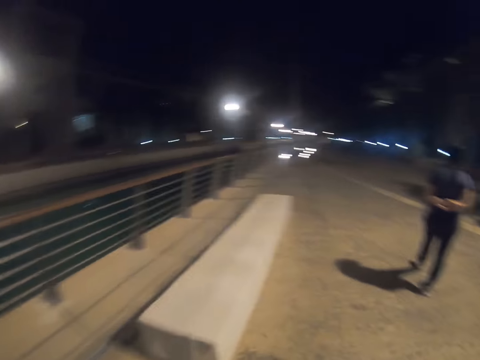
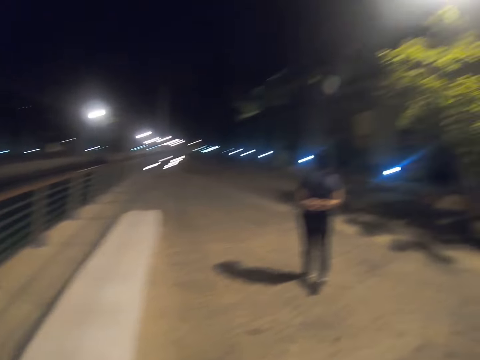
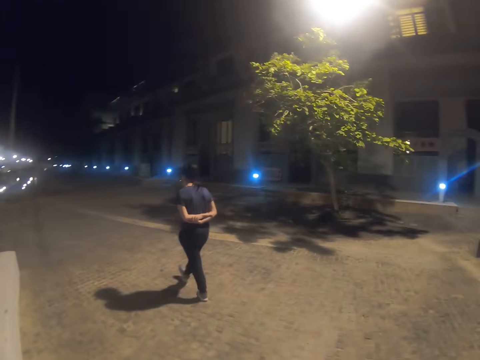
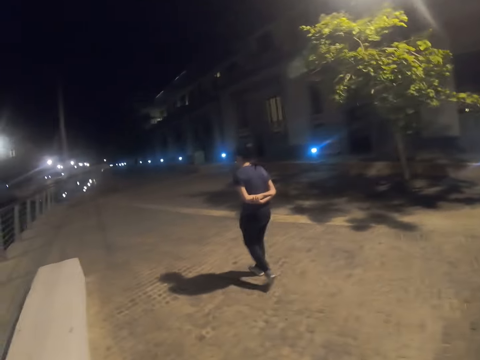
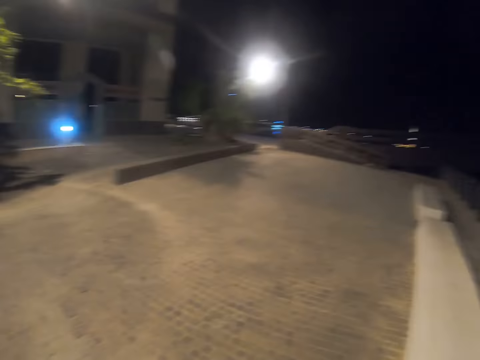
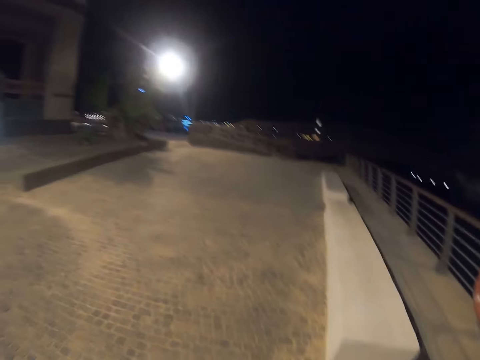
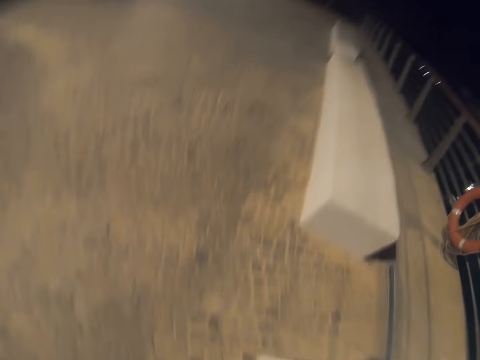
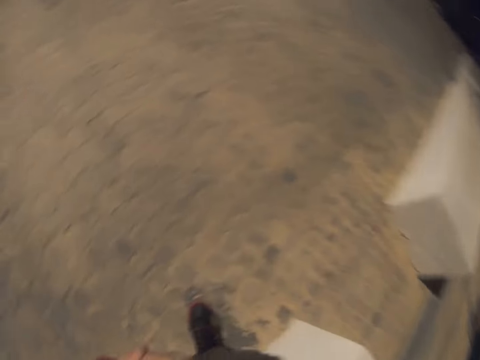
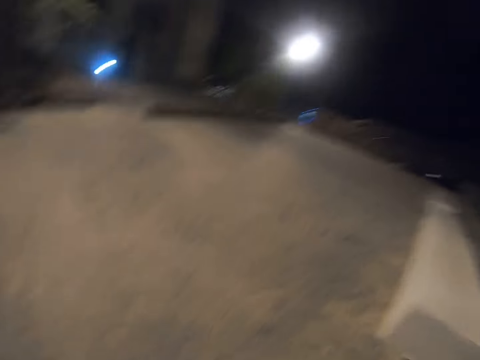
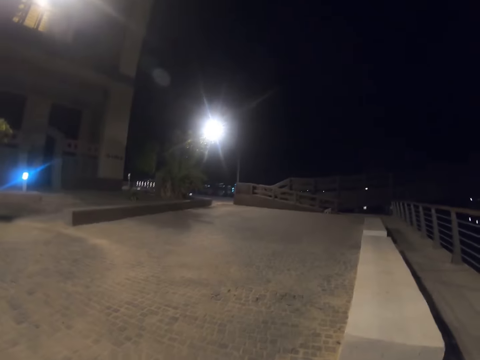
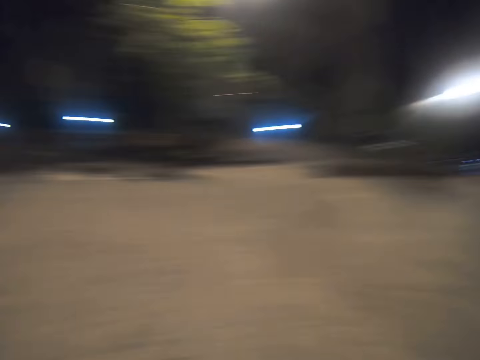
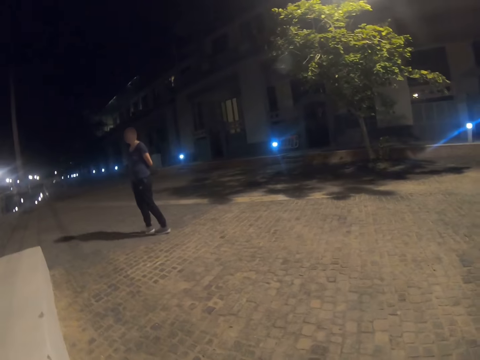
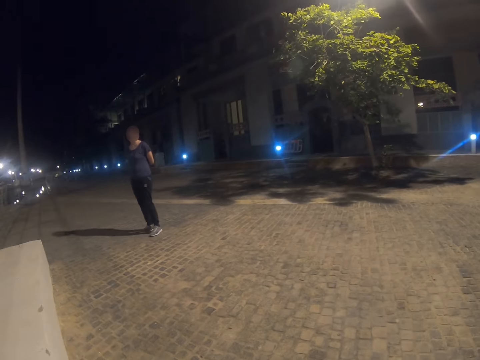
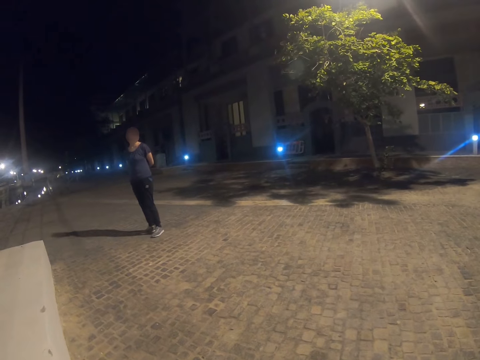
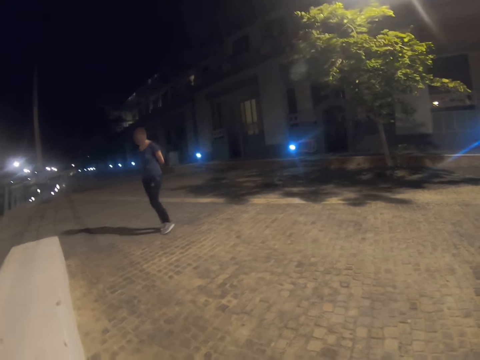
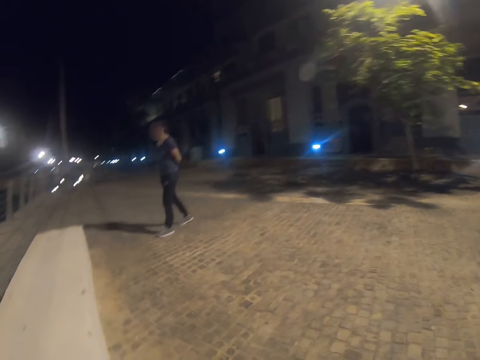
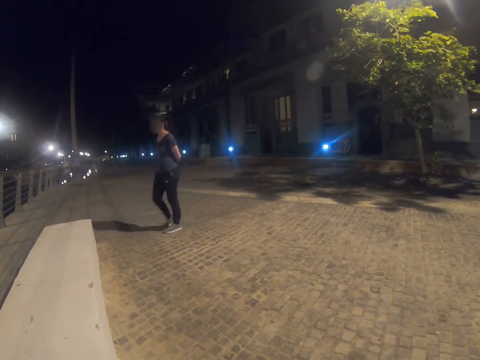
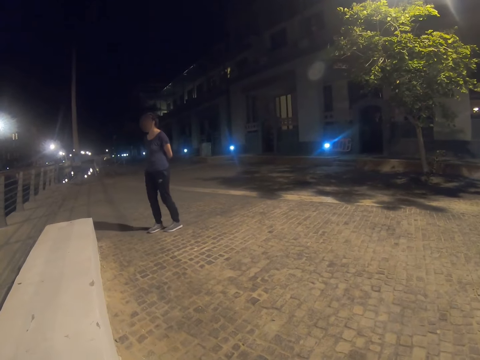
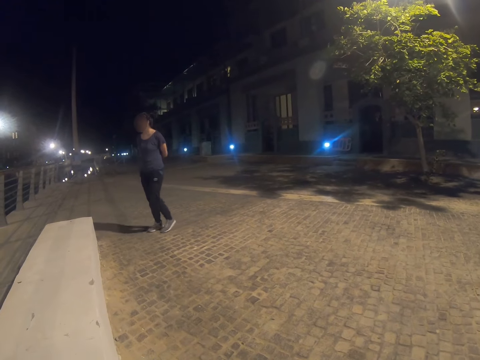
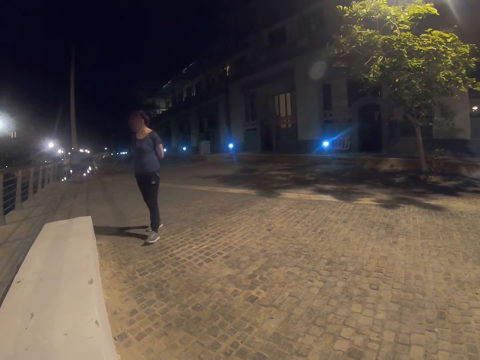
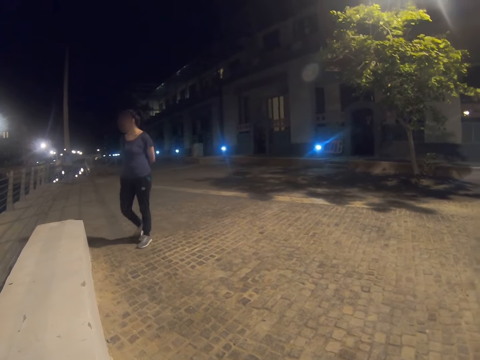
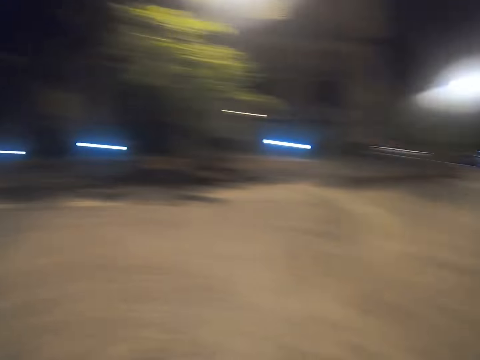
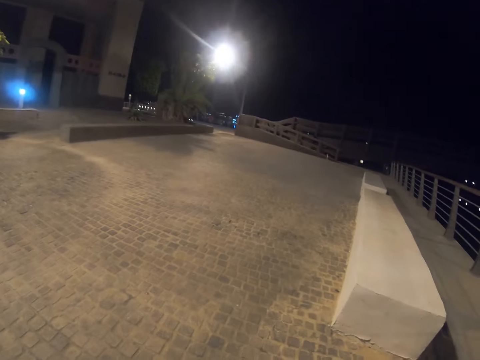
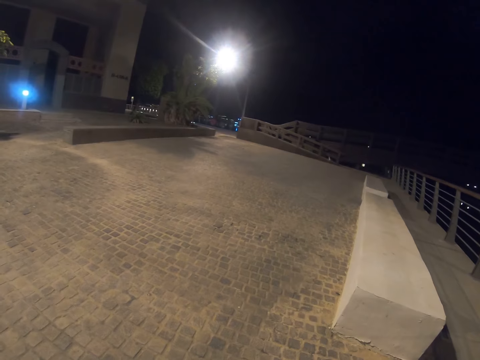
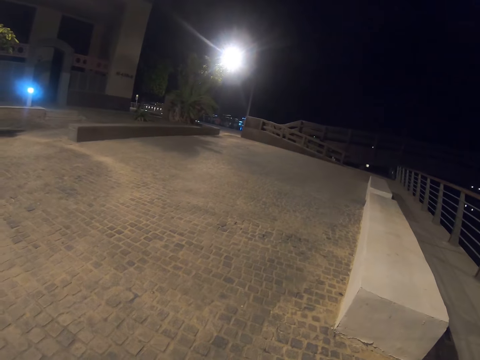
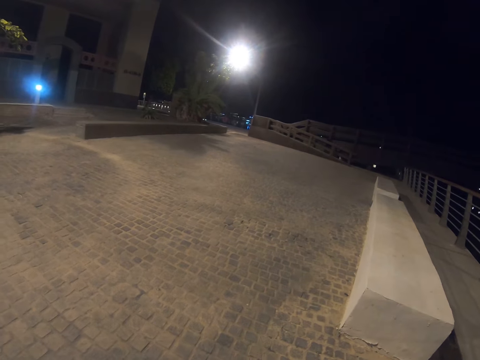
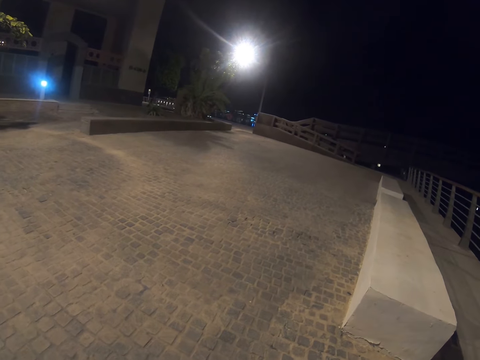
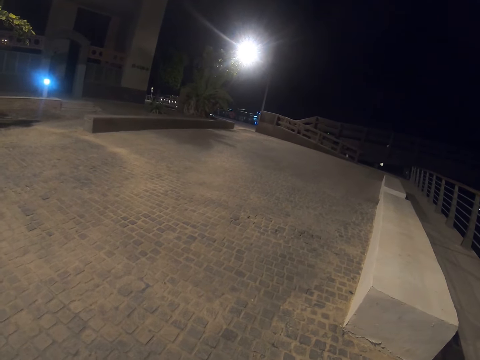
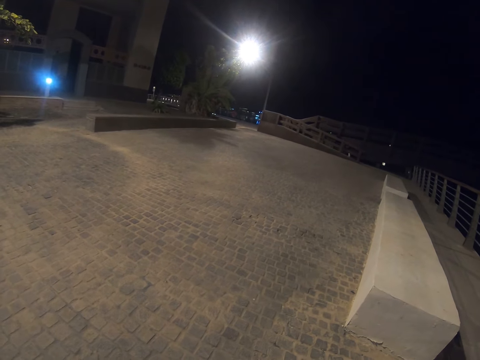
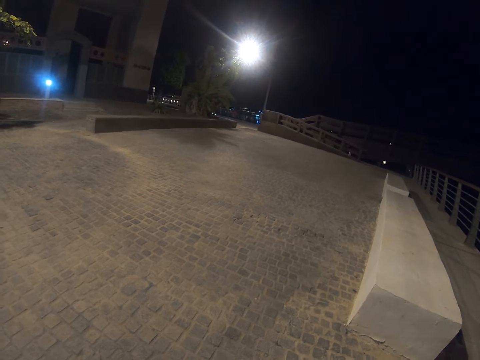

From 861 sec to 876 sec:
The camera wearer looks around. They sit on the stone bench. They look around. A person looks behind. The person walks around. The camera wearer looks around.

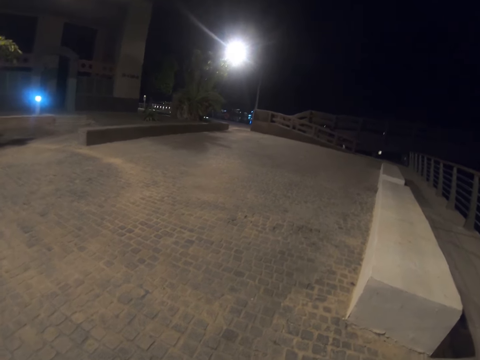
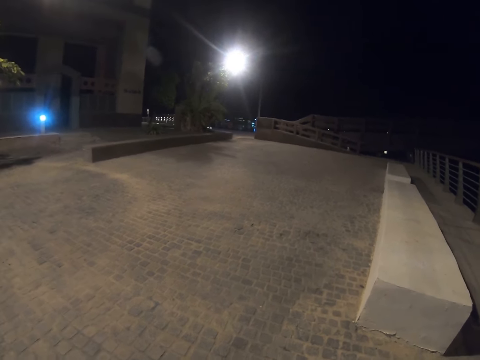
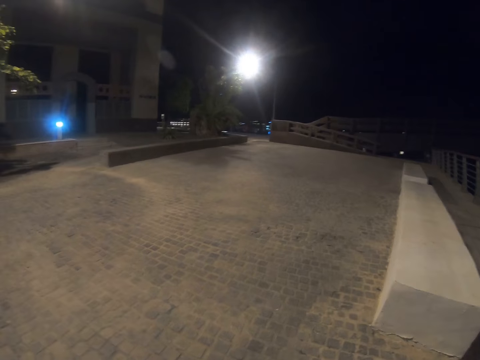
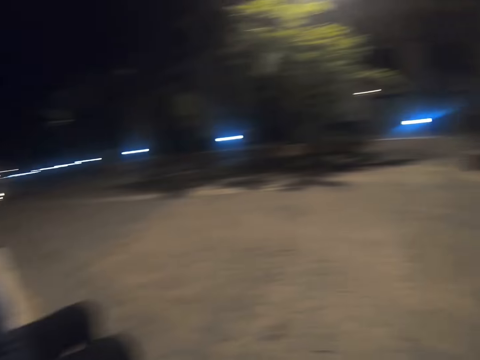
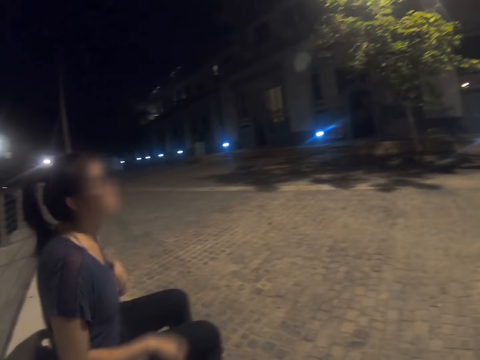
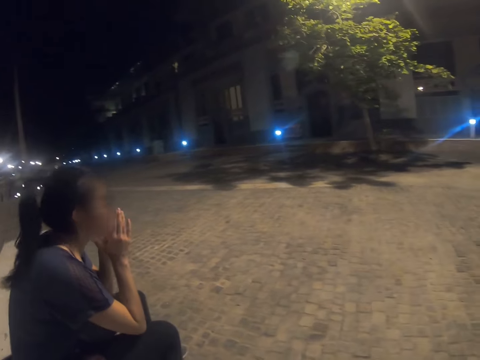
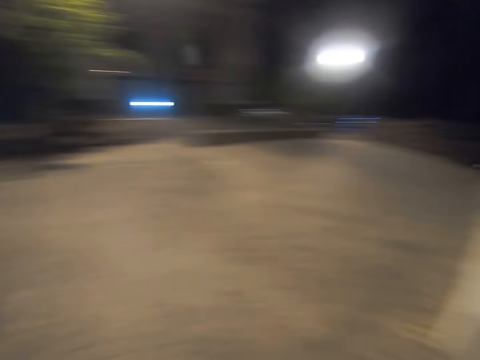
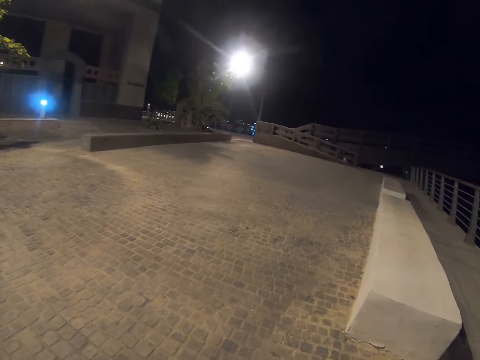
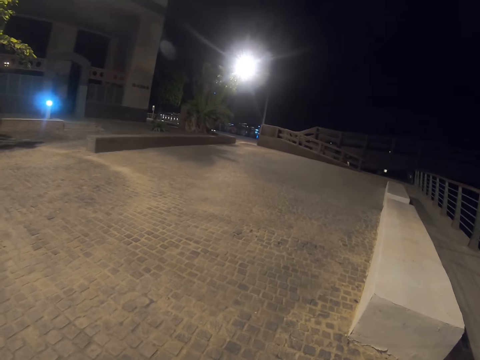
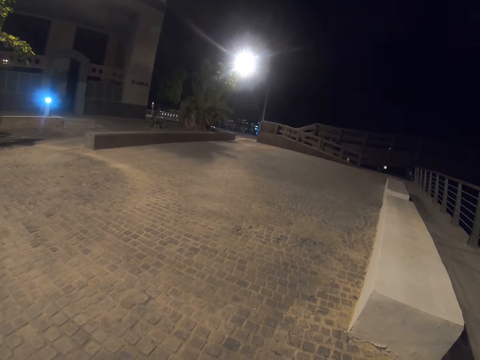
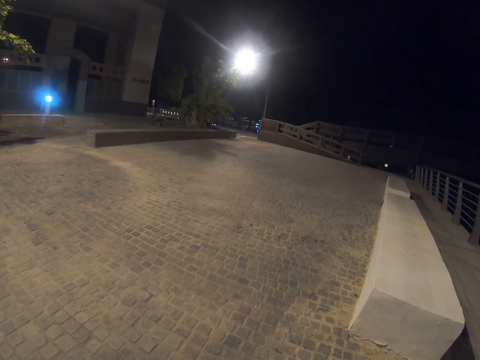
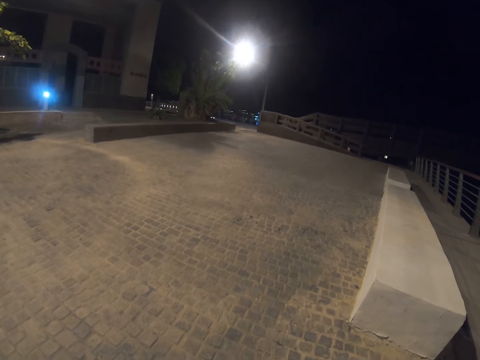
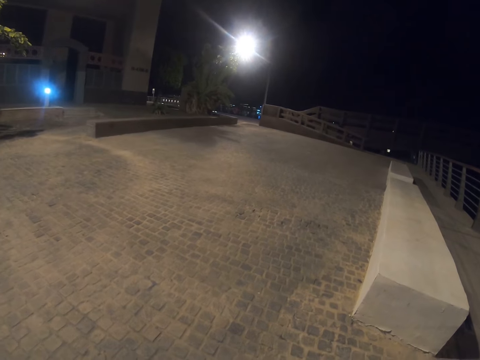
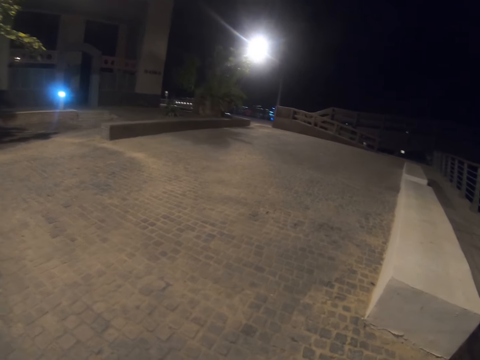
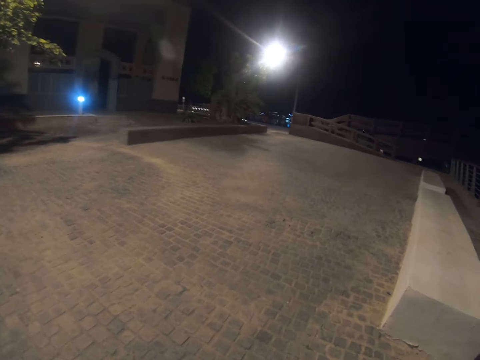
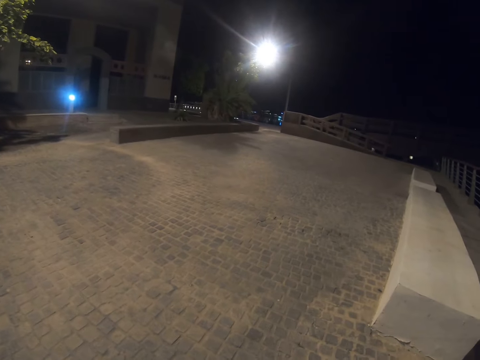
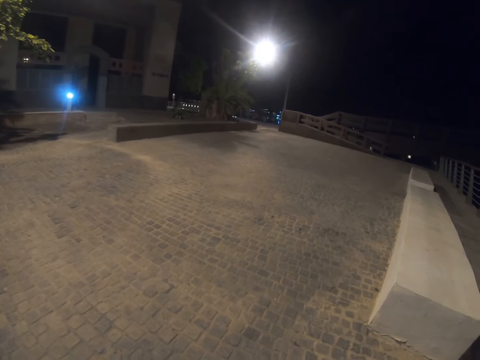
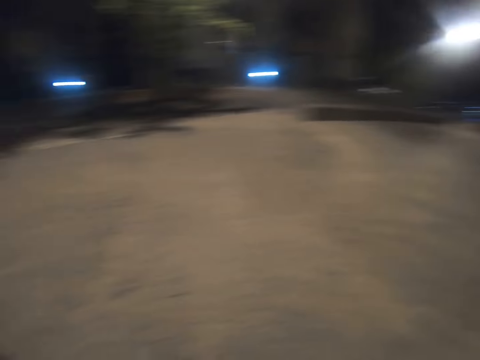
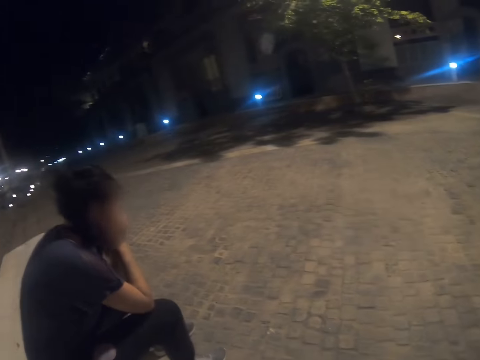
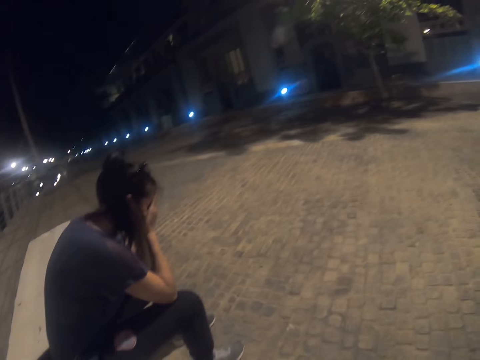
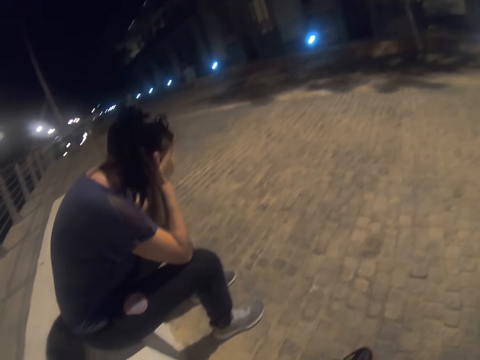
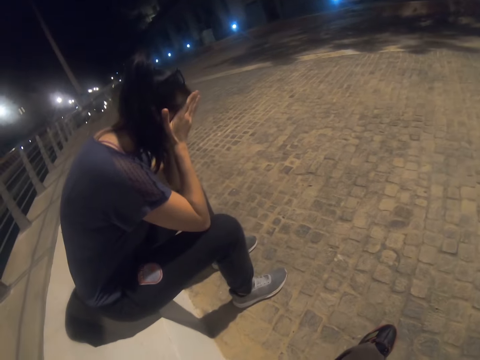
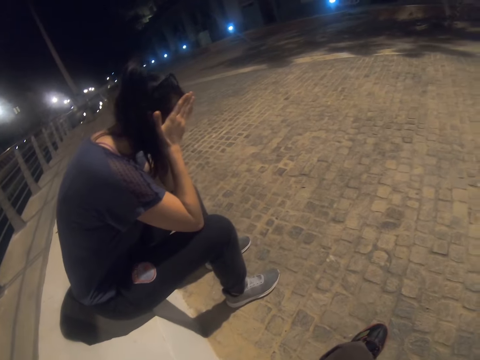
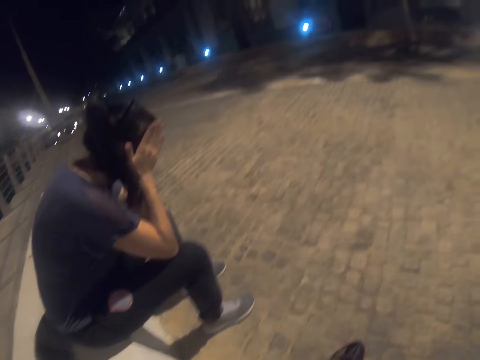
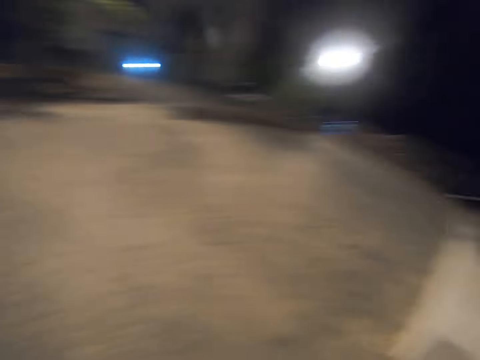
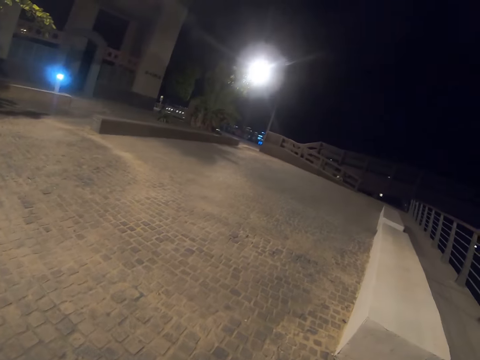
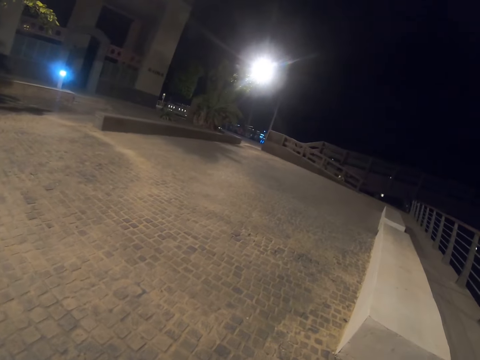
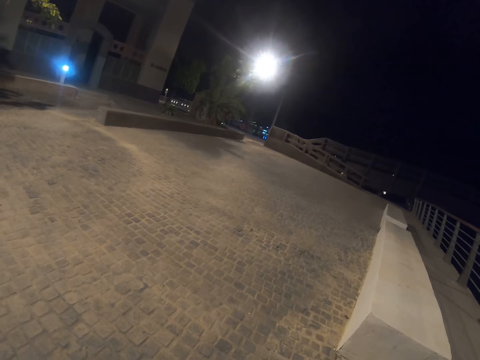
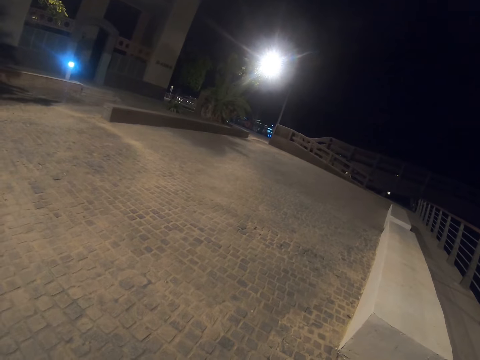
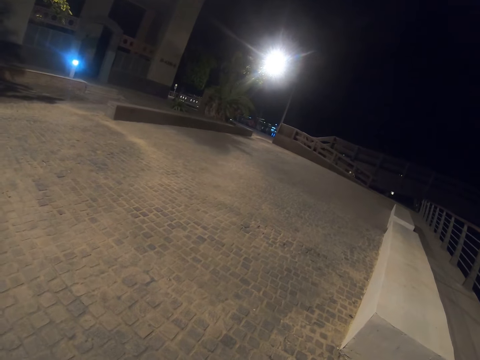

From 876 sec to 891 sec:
A person sits down. The person touches her face. The camera wearer looks around. The person touches the face. The camera wearer looks around.
